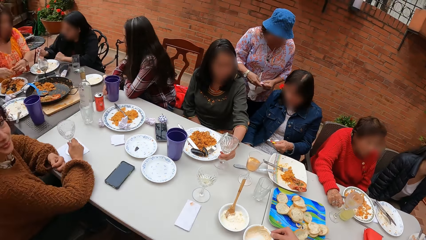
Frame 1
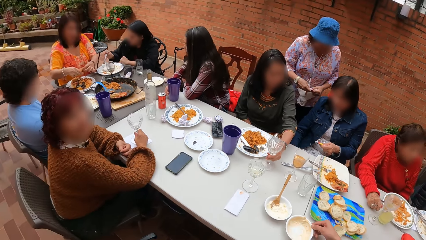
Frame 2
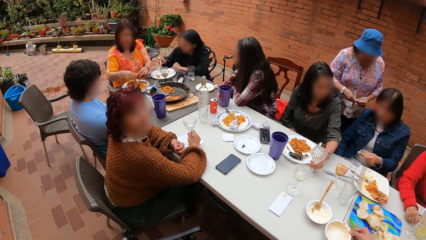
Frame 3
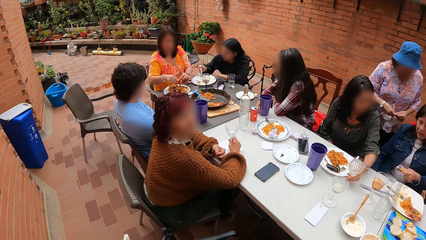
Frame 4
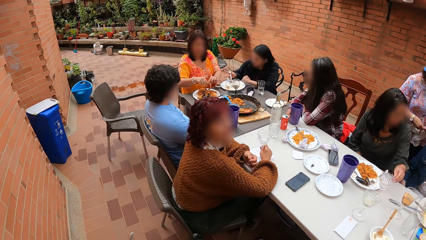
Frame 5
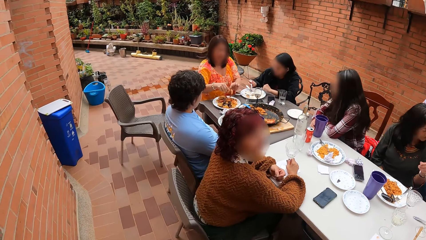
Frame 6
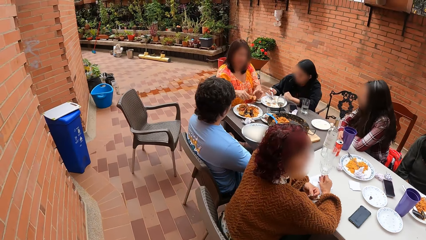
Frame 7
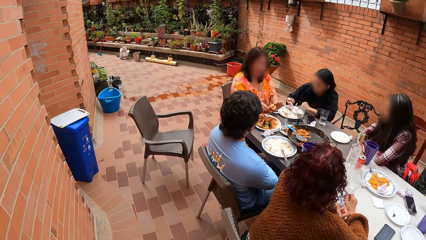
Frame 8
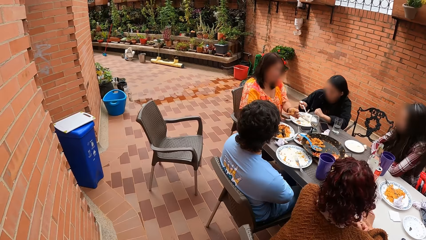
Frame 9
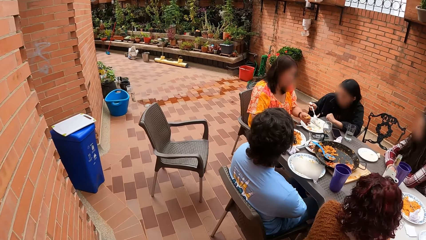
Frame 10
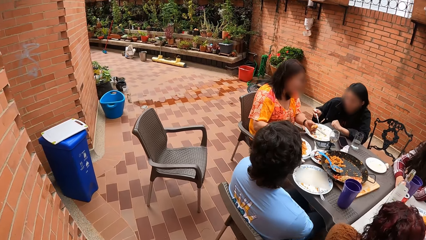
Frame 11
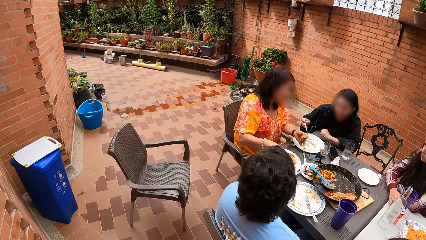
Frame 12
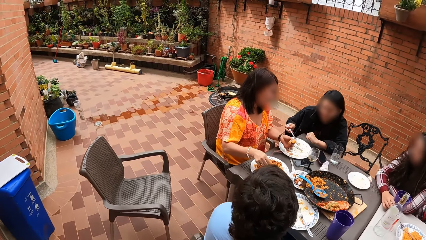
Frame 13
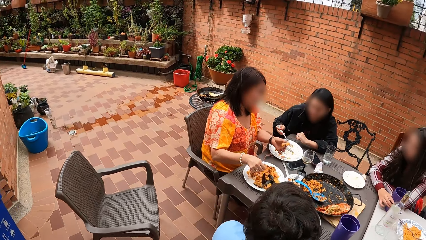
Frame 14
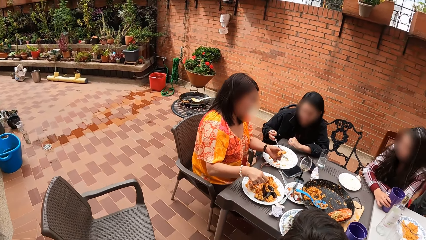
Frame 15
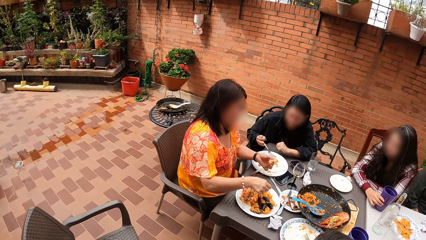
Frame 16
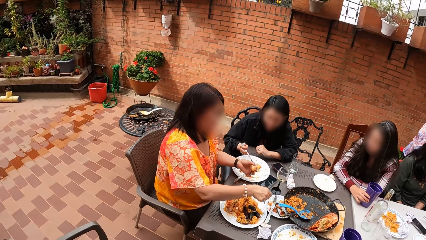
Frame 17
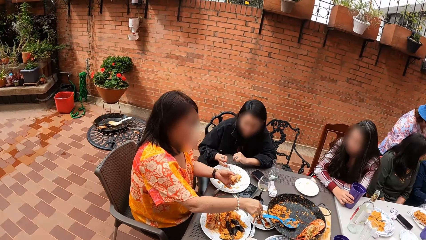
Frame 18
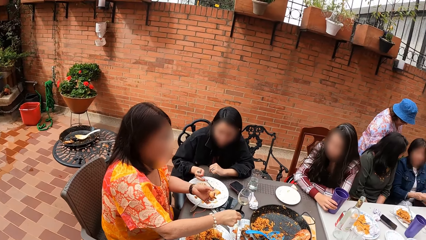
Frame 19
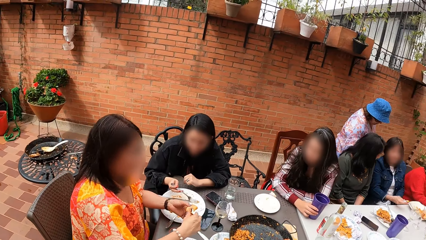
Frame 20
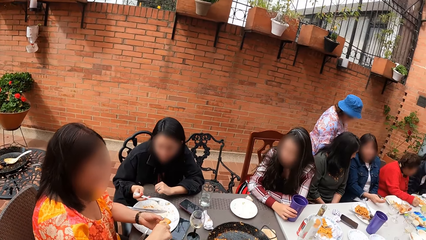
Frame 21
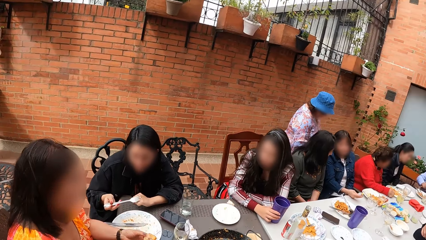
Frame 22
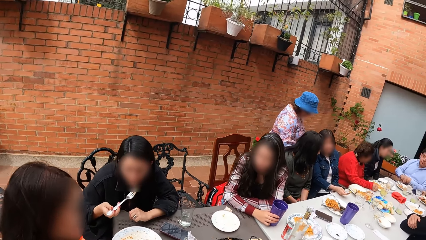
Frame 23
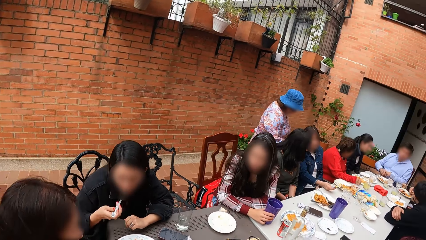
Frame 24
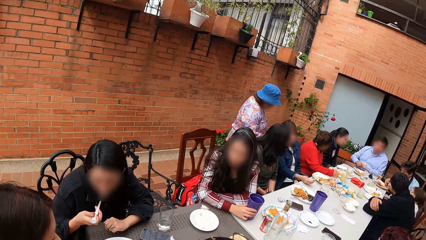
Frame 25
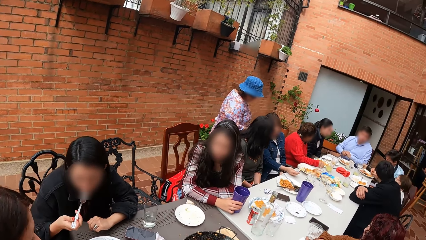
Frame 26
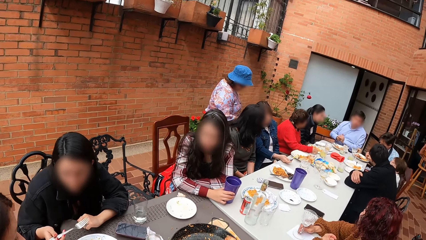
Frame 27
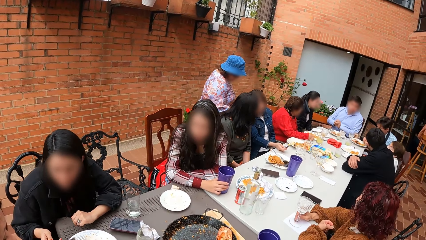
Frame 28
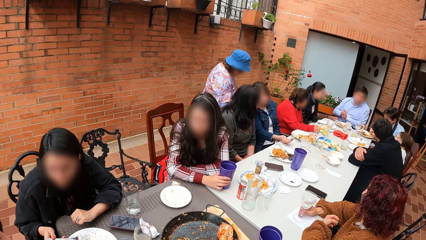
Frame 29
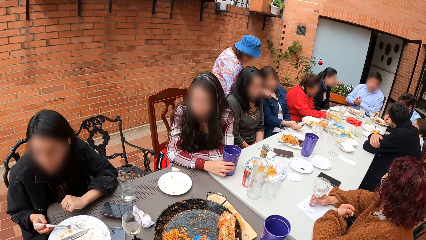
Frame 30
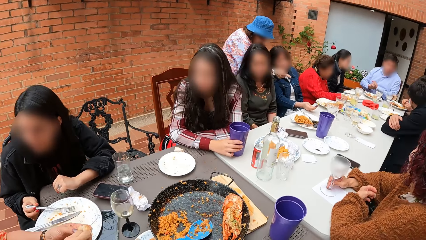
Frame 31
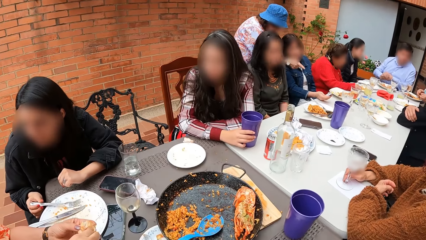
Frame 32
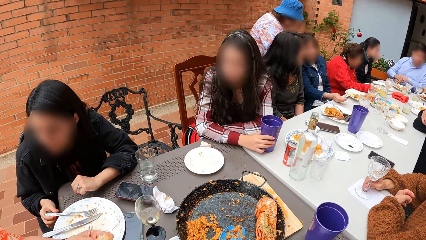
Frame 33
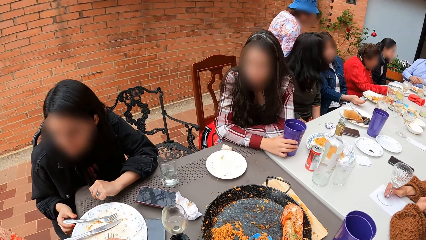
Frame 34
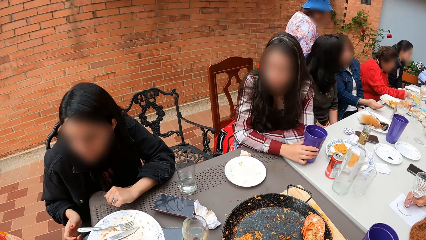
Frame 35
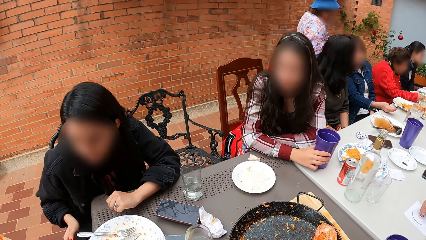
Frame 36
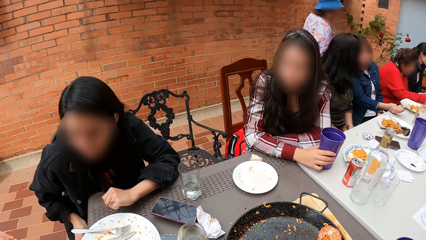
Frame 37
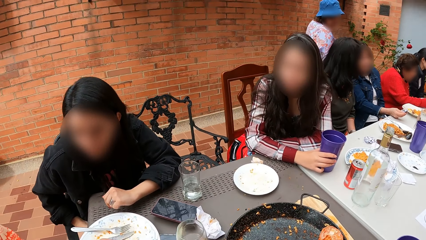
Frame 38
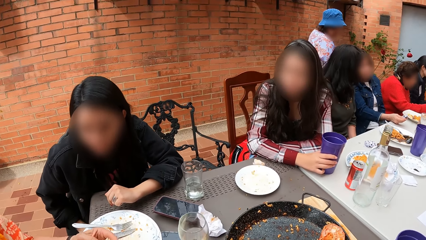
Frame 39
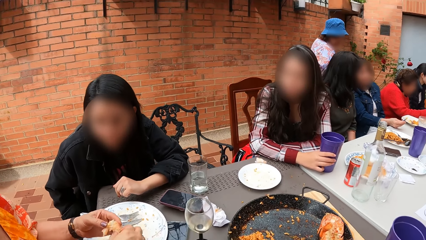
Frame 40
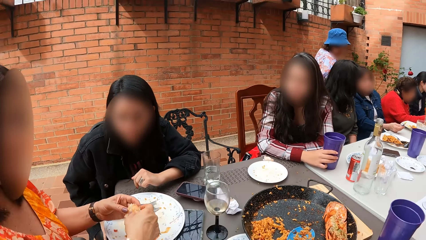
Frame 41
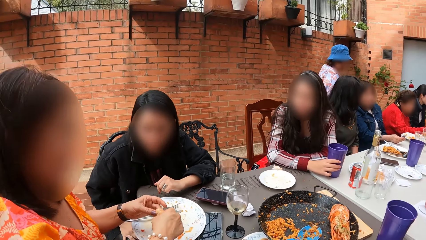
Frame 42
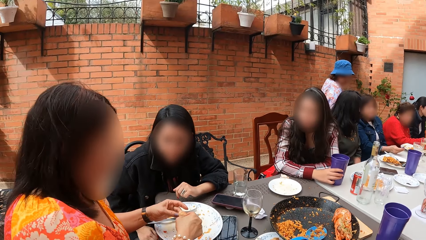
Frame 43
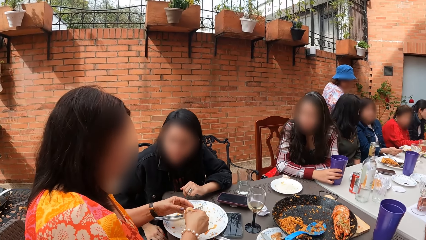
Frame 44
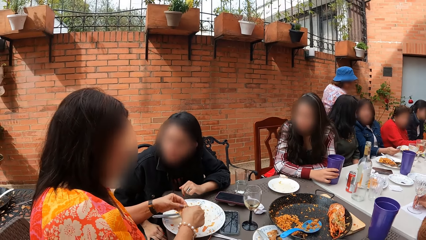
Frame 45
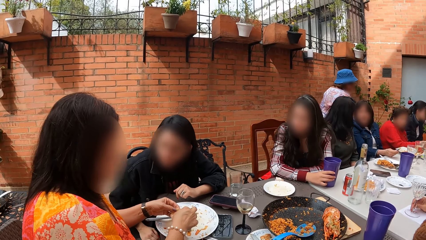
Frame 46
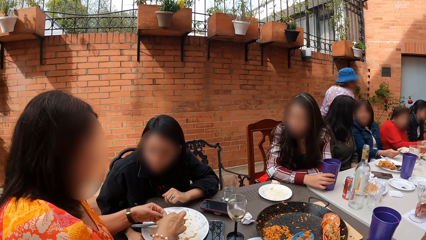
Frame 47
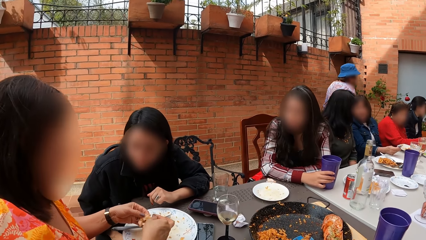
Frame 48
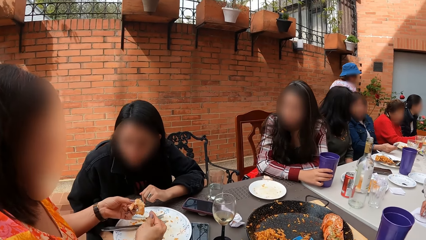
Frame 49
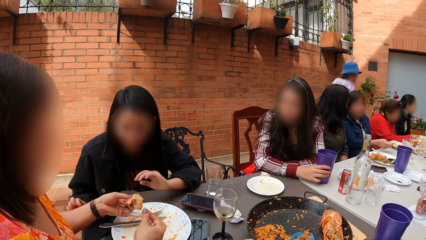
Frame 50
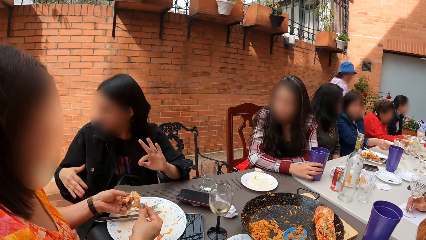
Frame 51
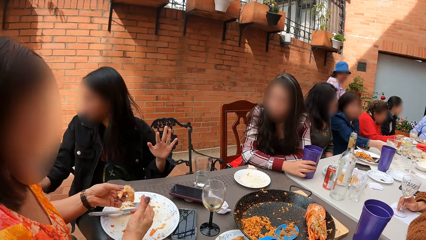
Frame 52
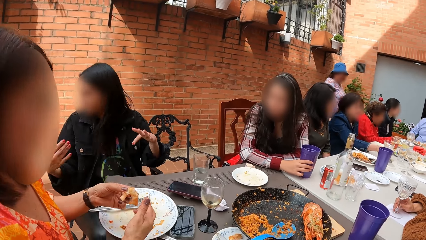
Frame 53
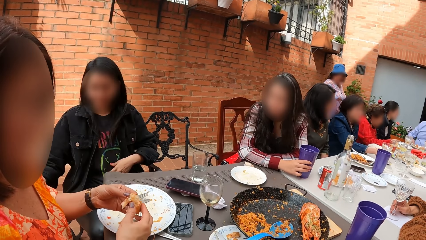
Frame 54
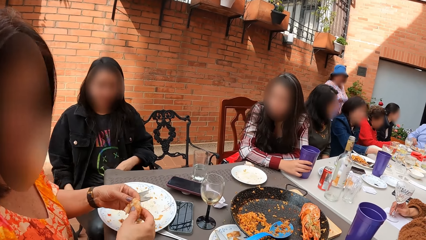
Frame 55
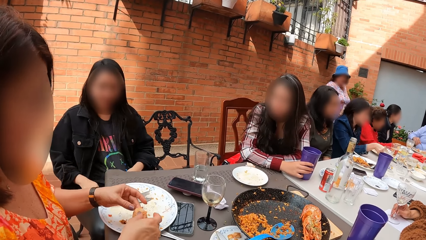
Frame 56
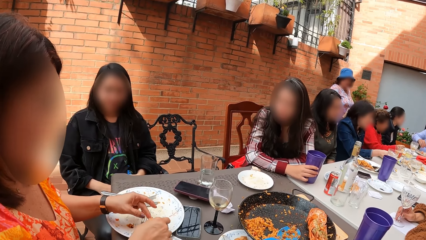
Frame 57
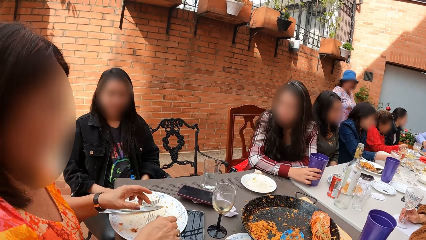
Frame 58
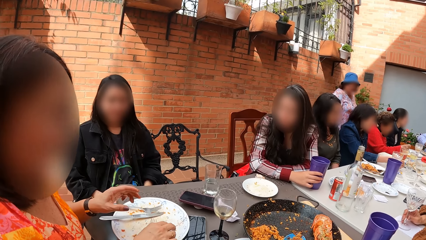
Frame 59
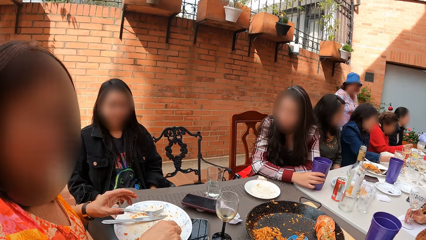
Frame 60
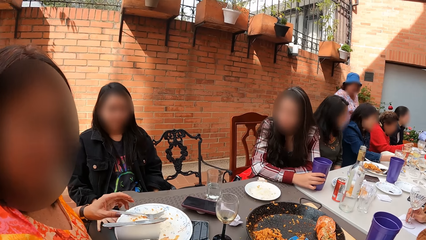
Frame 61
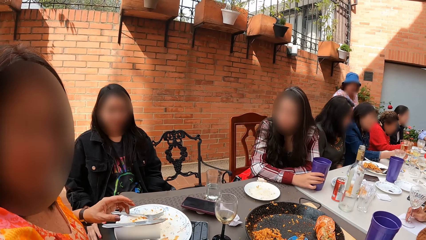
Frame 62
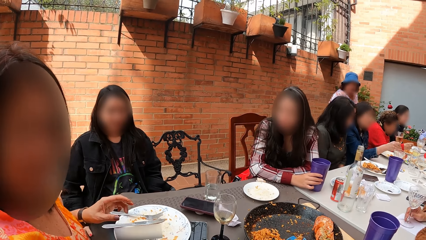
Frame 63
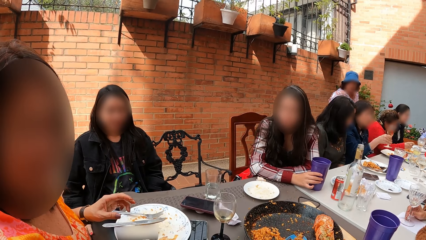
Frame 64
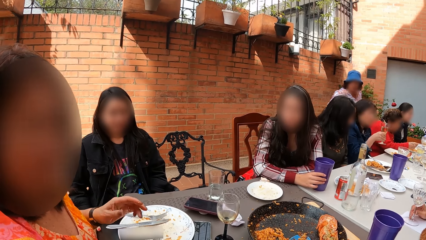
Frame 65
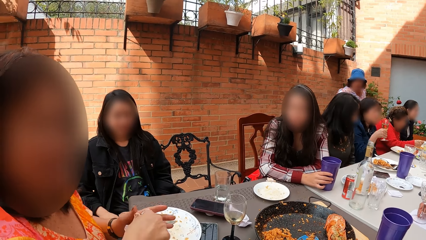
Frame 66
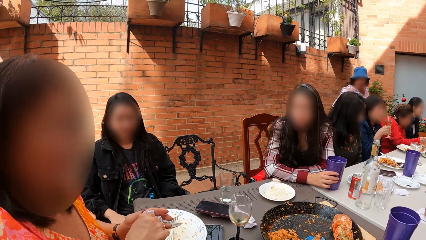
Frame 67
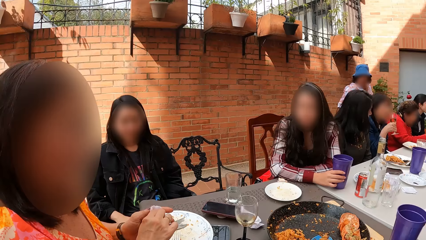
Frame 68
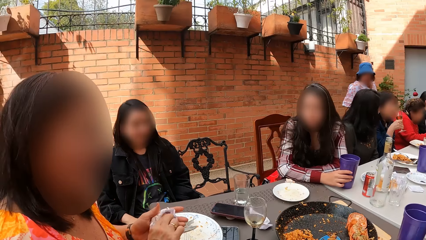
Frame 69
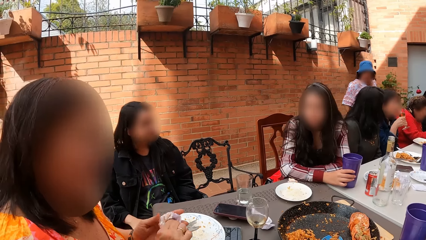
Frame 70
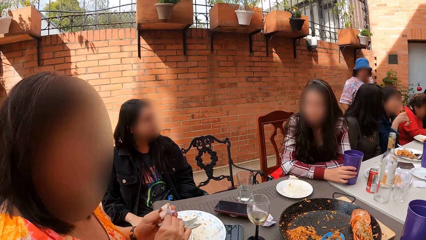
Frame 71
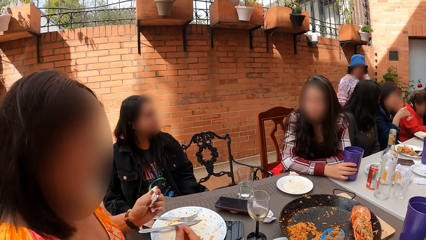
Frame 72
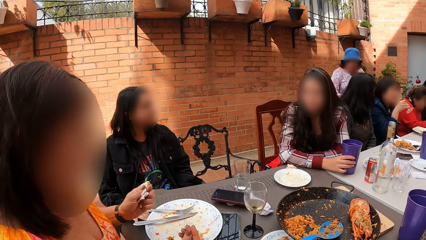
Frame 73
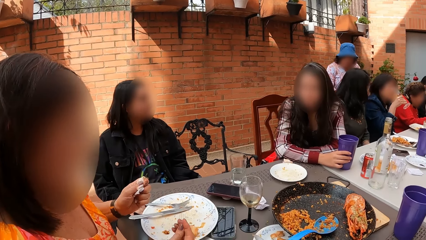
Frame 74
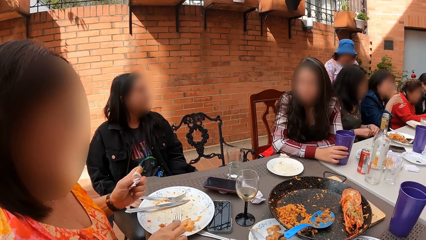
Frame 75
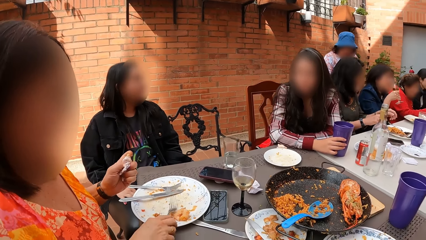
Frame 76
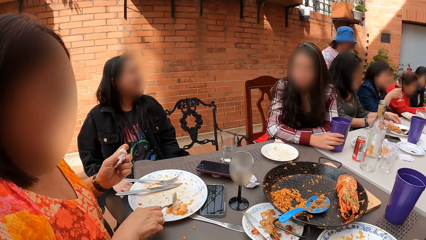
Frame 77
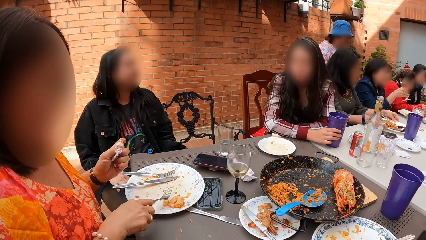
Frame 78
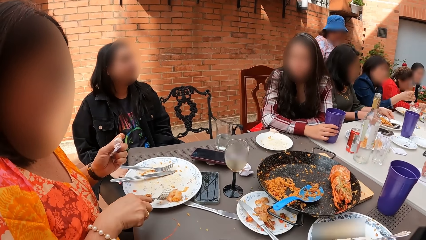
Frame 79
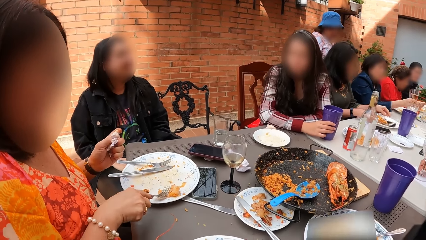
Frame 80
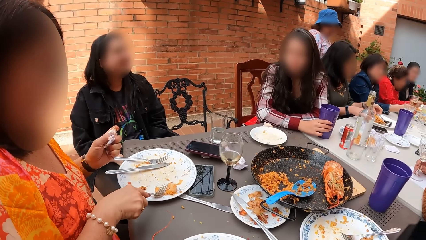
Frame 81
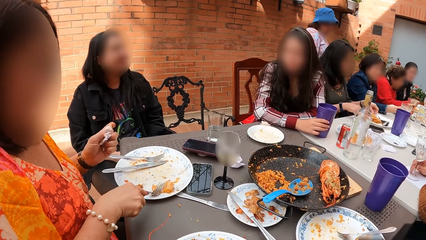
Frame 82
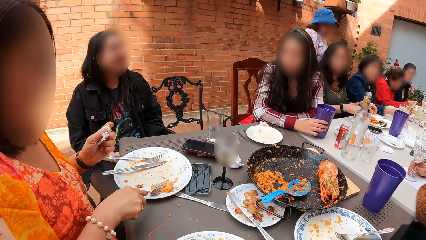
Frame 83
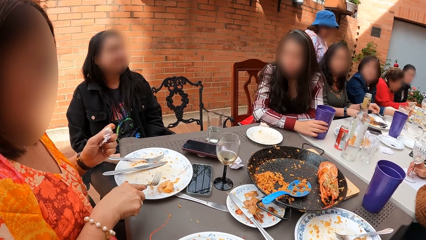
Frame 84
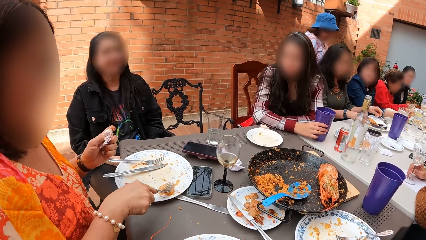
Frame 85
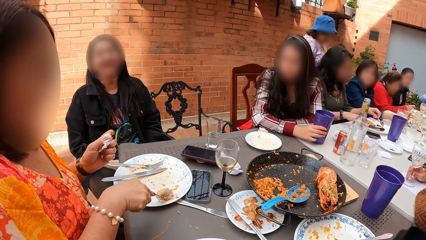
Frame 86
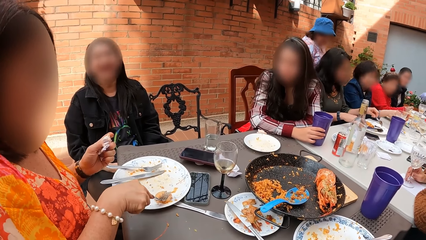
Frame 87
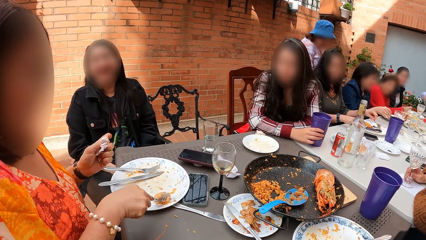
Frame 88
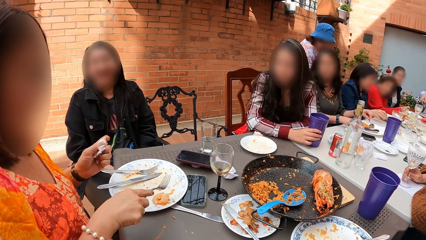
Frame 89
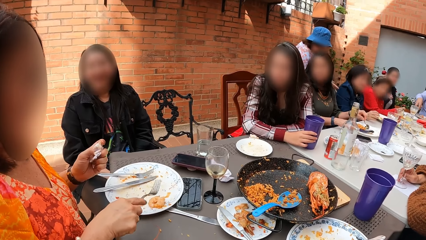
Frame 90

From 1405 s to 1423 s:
The camera wearer moves to the chair at the table. A woman eats food from the plate with the fork in her right hand. The camera wearer sits in the chair. Another woman holds a piece of food with both hands. The first woman interacts with the other woman. The camera wearer stands in the building. The other woman interacts with the camera wearer. The other woman drops the food on a plate on the table with both hands, cleans both hands with a tissue paper, and holds the tissue paper with her left hand. She picks a fork from the plate with her right hand and presses food on the plate with the fork in her right hand.
